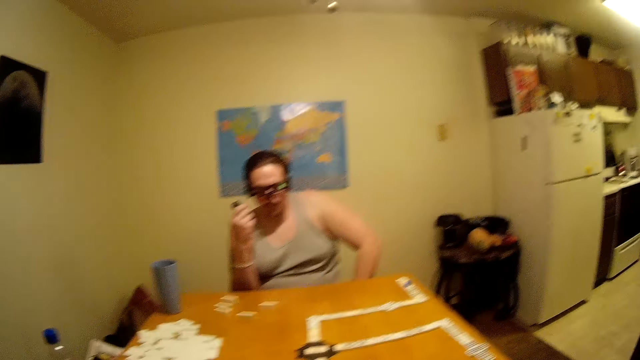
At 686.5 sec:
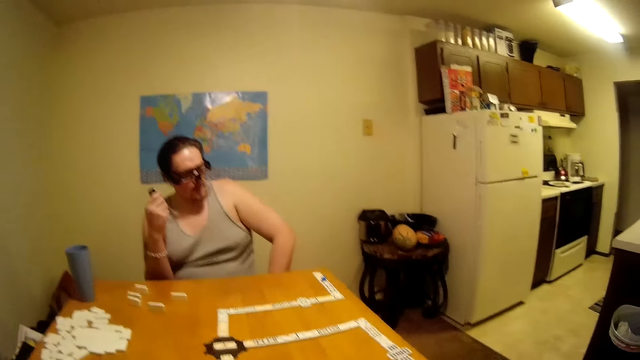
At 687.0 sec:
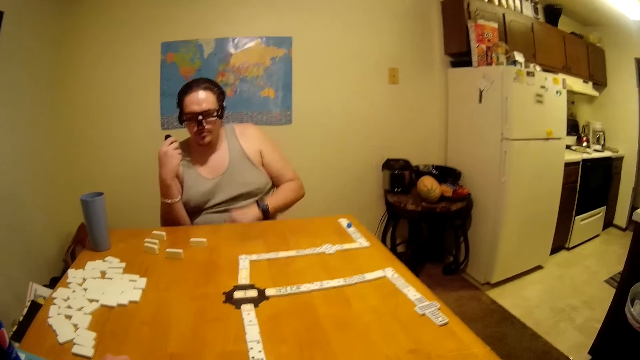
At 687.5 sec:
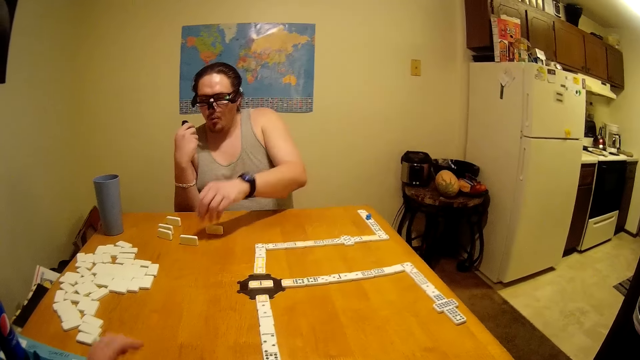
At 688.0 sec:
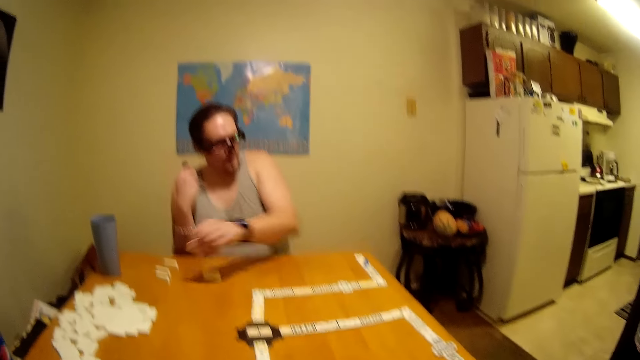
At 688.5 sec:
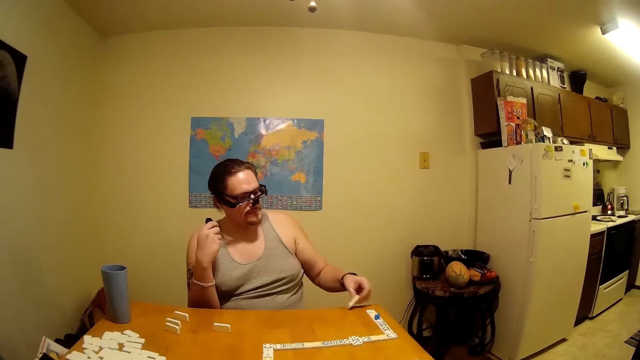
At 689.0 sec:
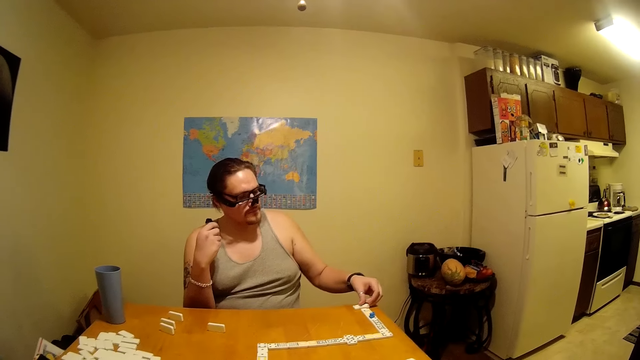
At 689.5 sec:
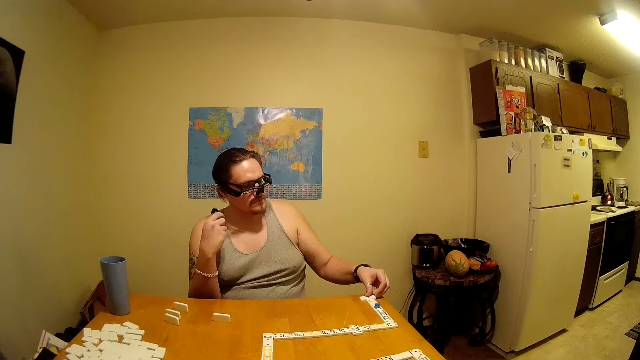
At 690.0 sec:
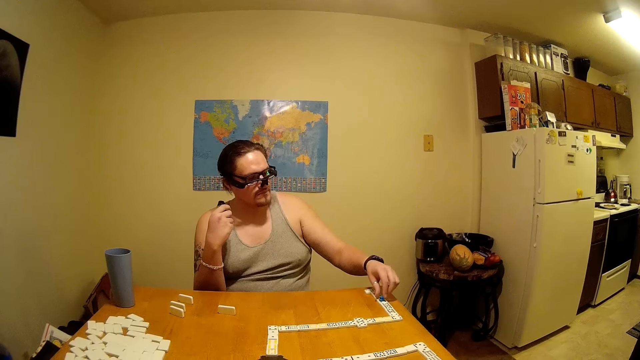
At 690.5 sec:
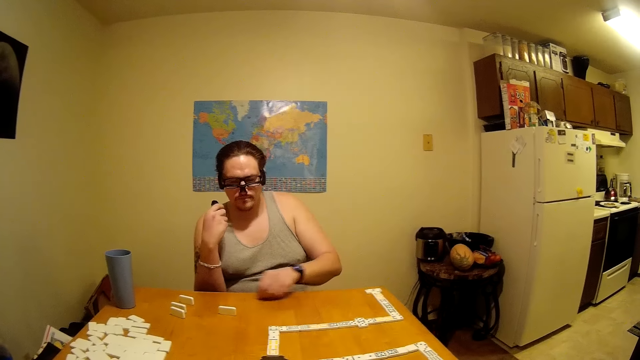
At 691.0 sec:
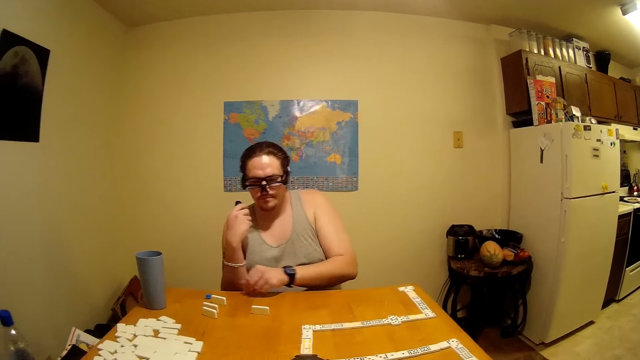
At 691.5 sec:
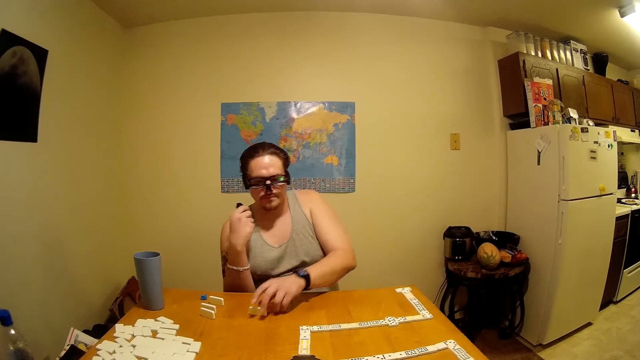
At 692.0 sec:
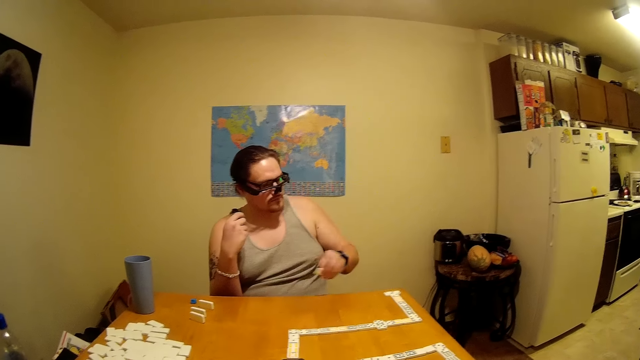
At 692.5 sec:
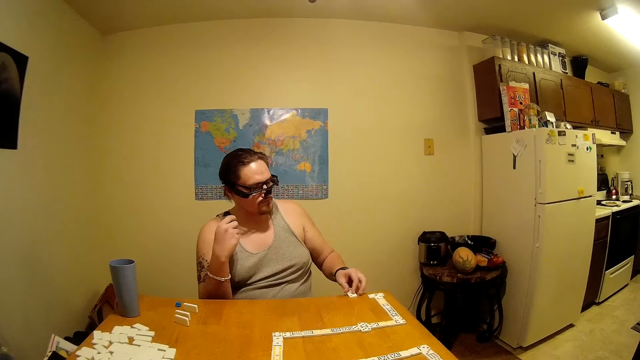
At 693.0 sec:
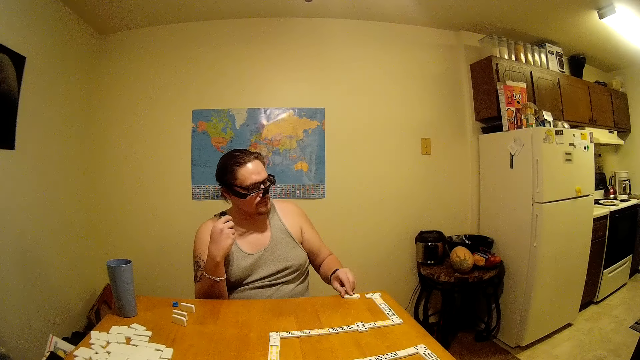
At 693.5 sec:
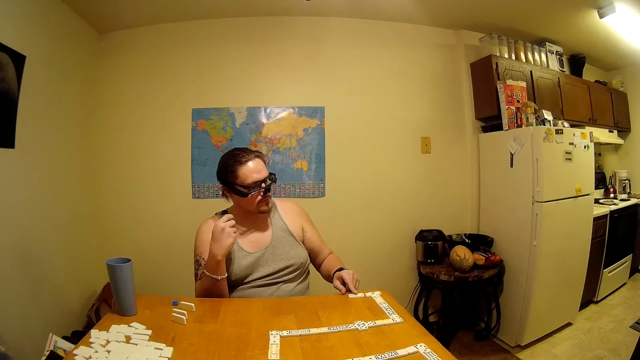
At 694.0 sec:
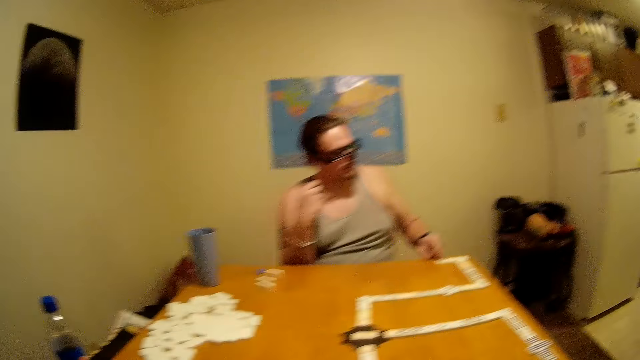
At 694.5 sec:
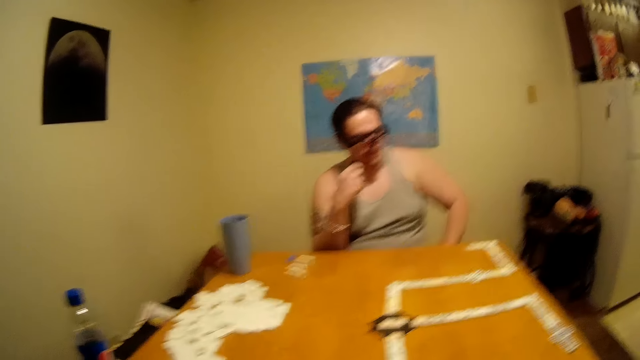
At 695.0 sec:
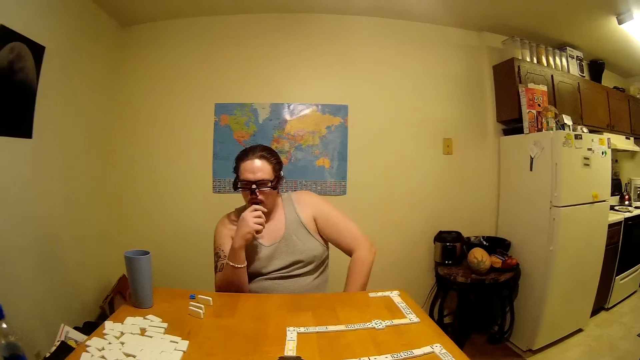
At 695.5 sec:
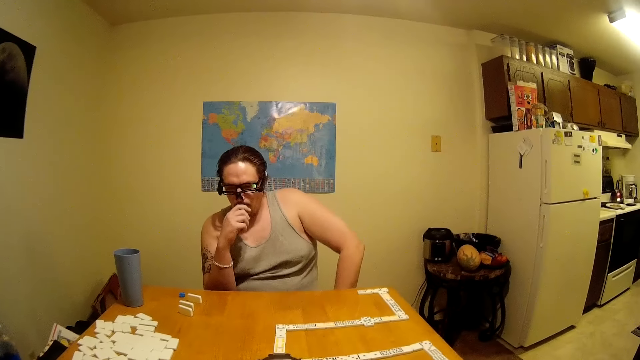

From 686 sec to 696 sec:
A man plays dominoes on the table. The man picks a tile, puts the tile on the table, picks a dice, throws the dice on the table, picks the tile, puts the tile on the table and pushes the tile across the table.

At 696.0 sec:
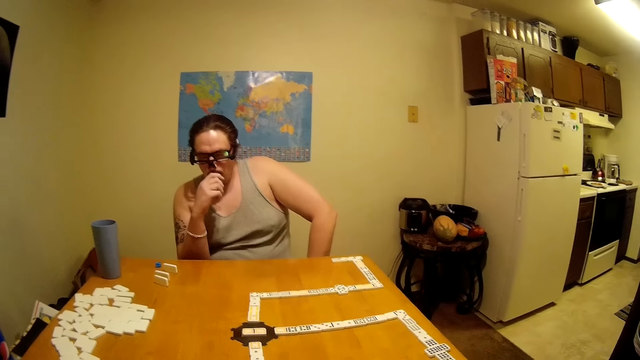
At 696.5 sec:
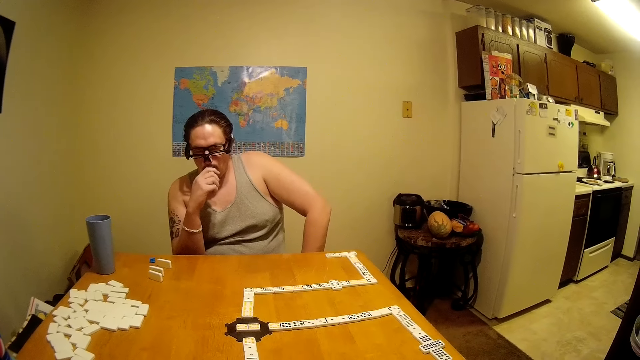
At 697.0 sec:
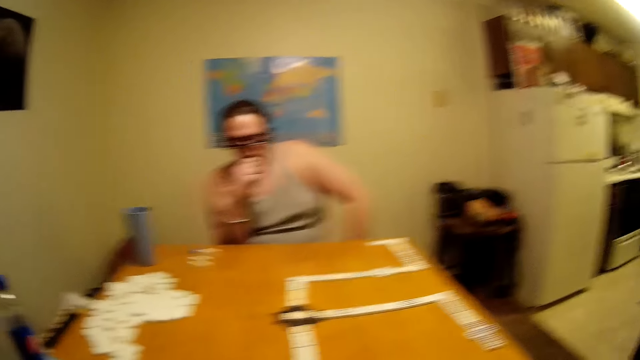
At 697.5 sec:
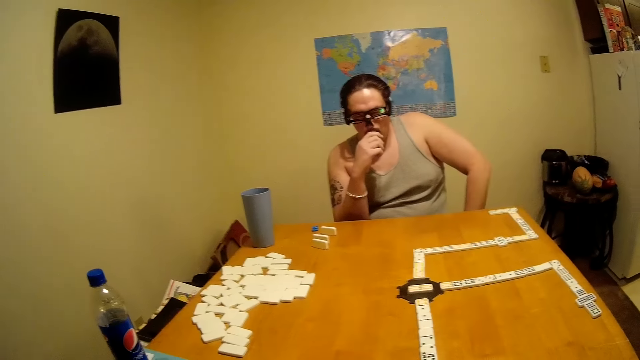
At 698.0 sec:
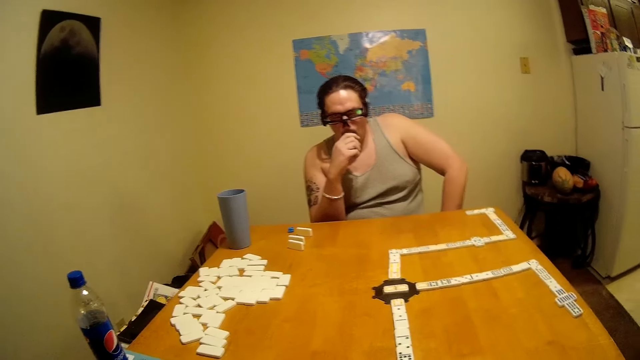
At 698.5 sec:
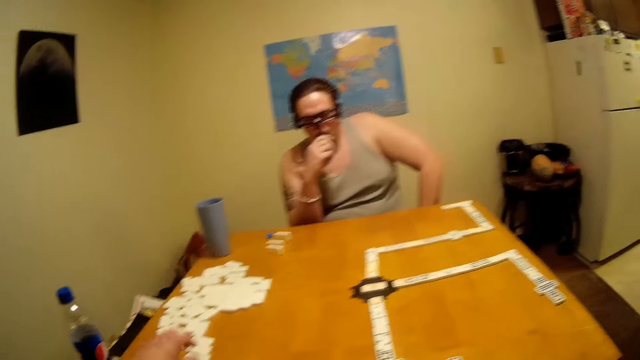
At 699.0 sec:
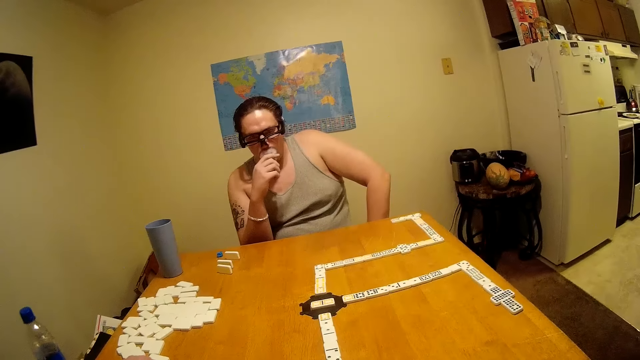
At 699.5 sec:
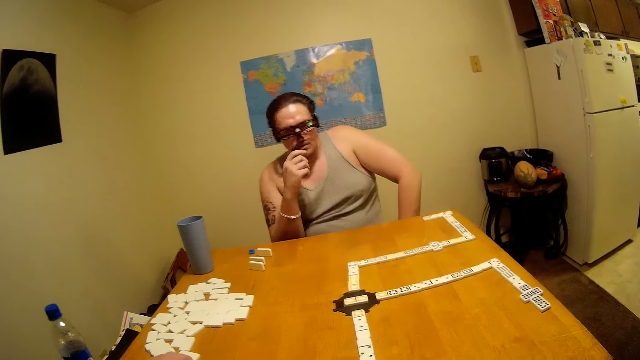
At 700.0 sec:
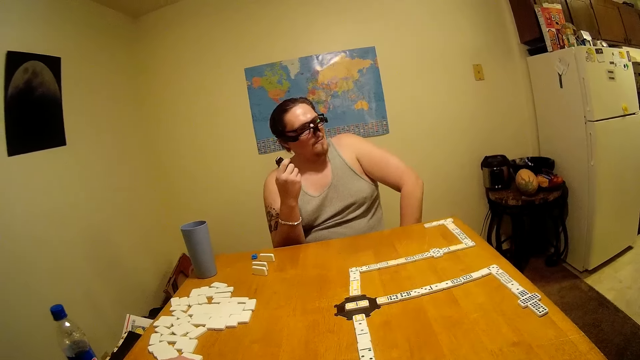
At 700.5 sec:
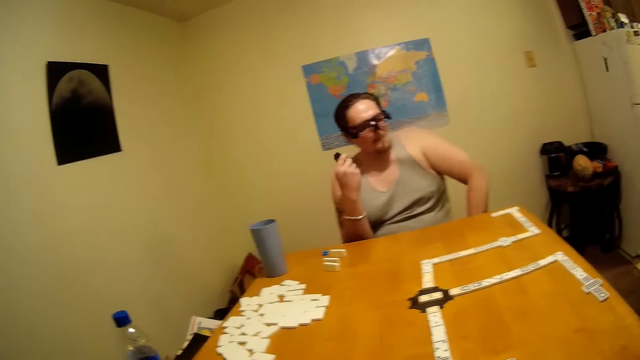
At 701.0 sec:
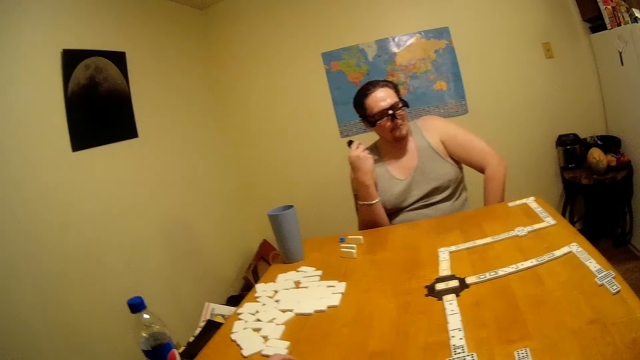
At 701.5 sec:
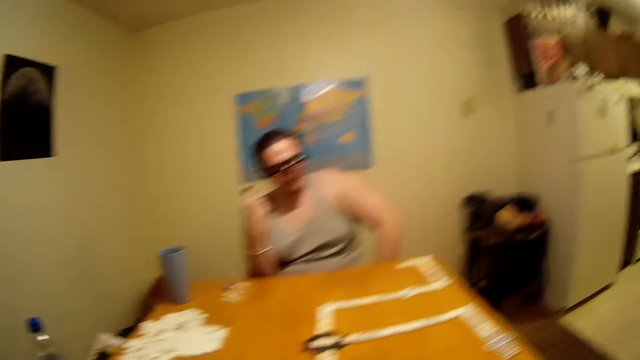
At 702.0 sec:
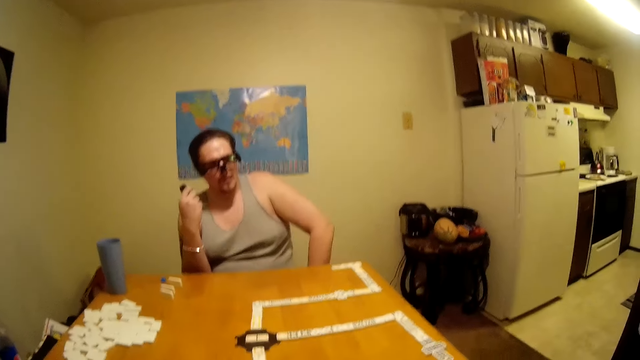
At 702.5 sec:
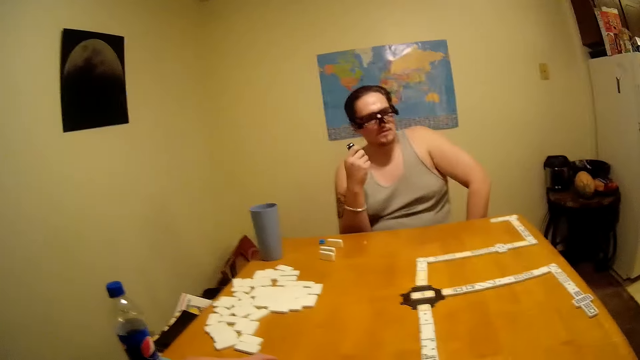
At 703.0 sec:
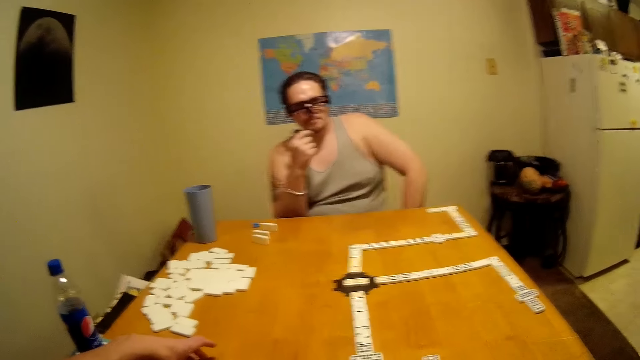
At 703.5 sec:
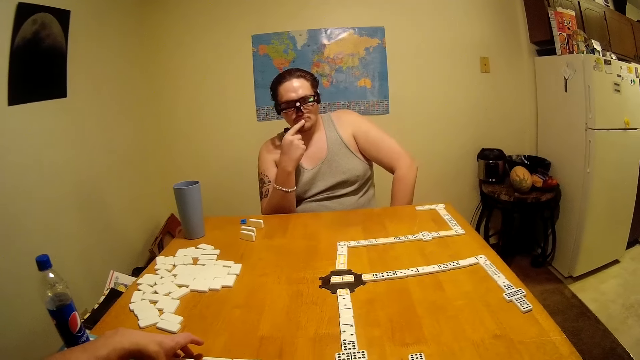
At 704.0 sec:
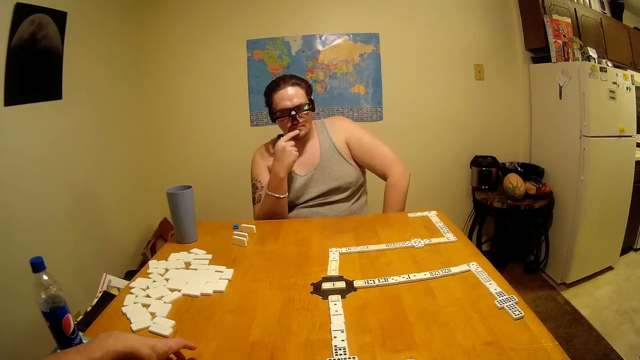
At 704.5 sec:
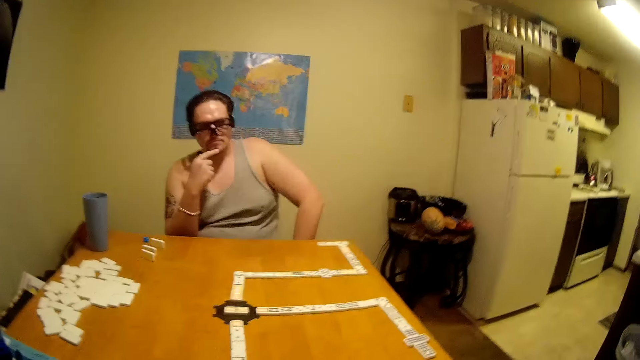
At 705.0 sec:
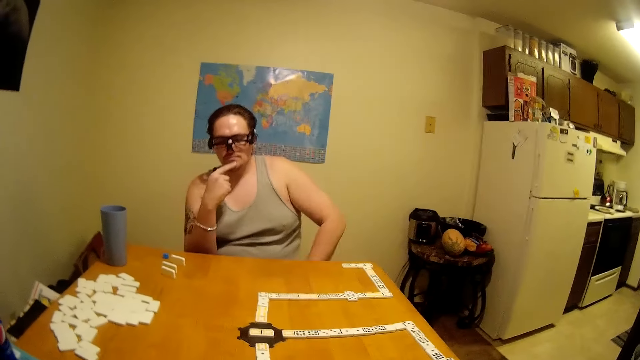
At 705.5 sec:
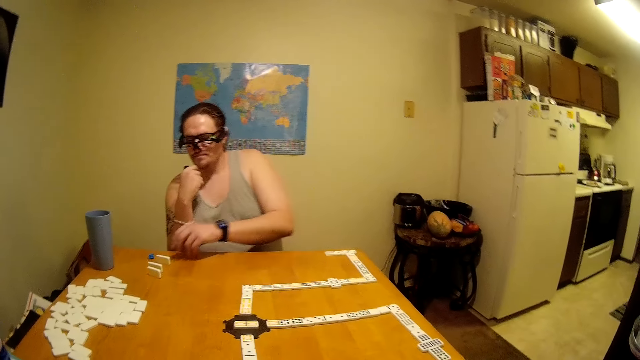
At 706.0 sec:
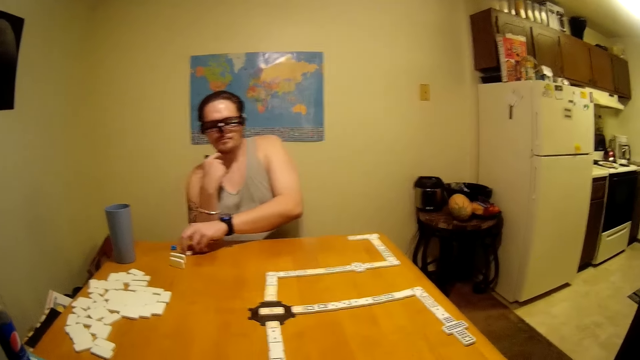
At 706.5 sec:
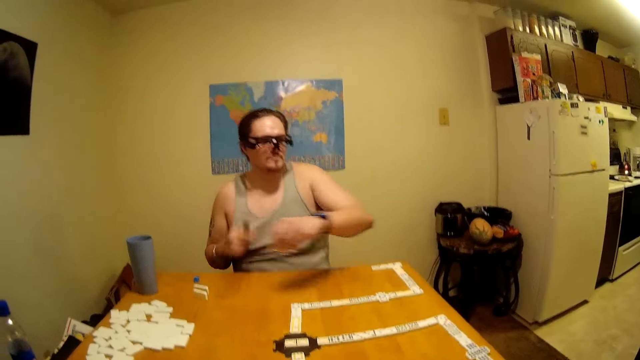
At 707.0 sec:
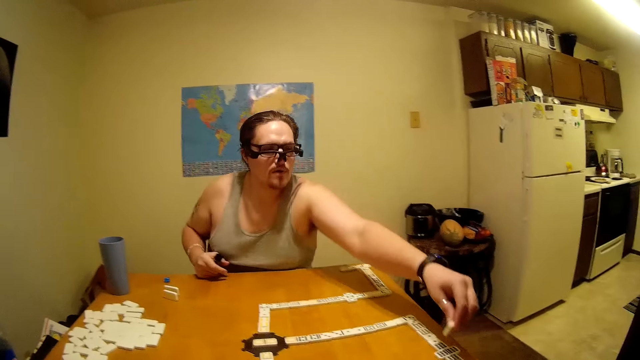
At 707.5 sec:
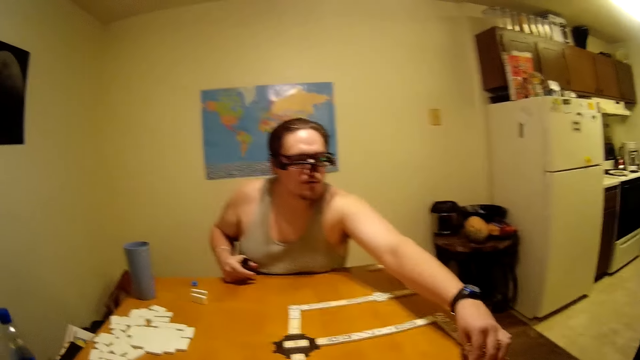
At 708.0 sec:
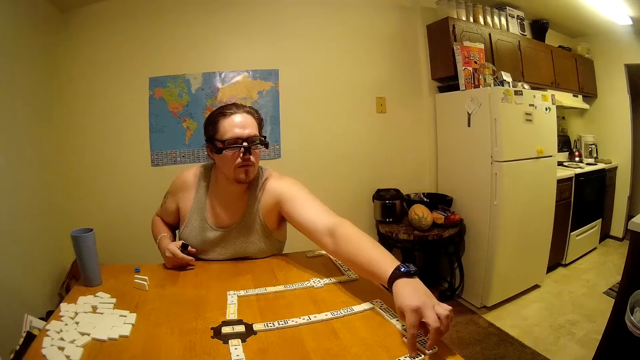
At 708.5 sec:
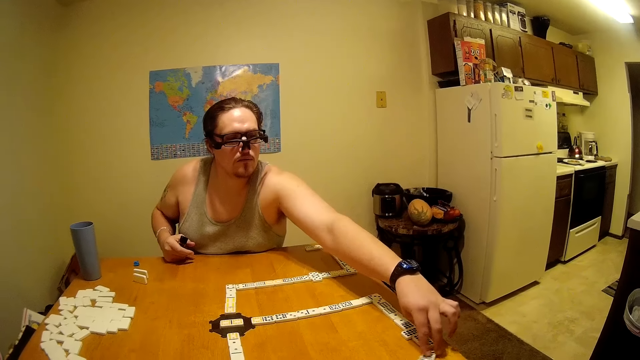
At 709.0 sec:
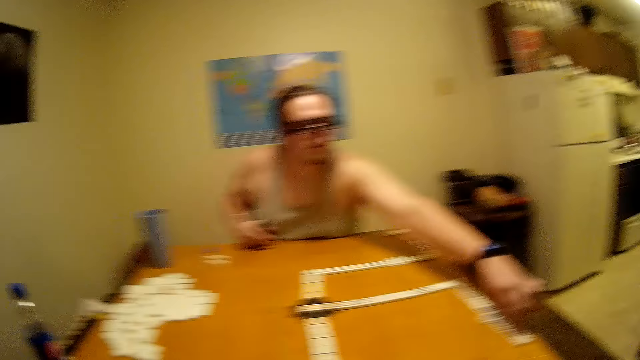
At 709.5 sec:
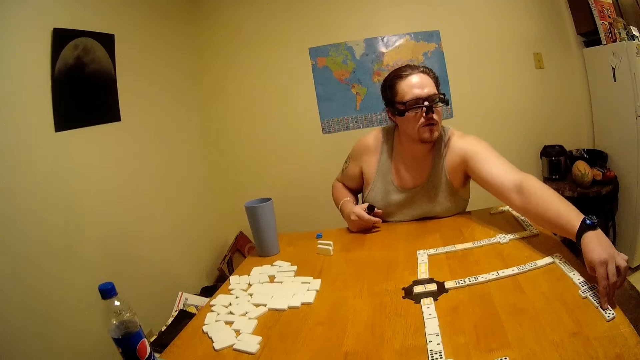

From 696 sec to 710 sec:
A man smokes from a pipe. The camera wearer plays dominoes on the table. The man plays dominoes on the table, picks a tile and puts the tile on the table.
